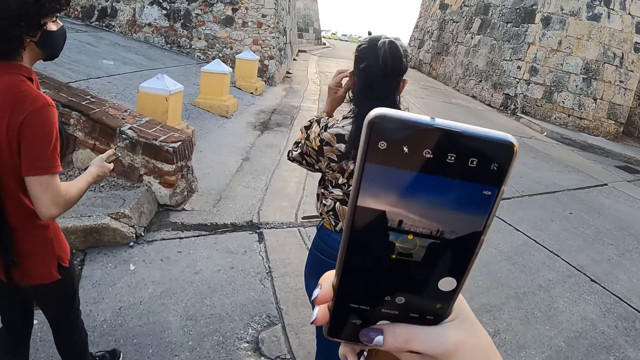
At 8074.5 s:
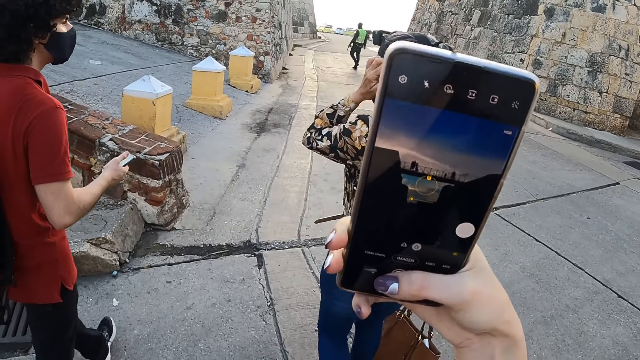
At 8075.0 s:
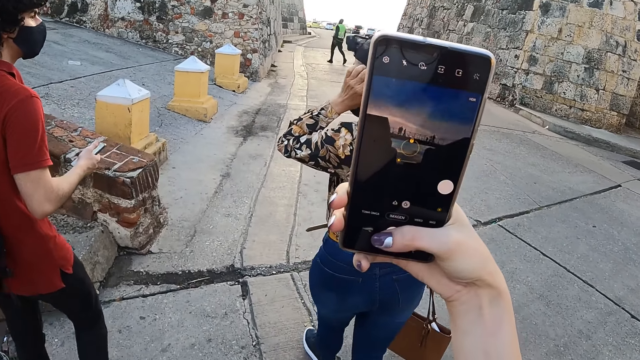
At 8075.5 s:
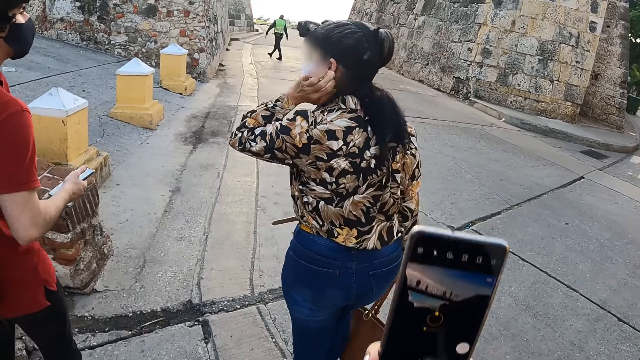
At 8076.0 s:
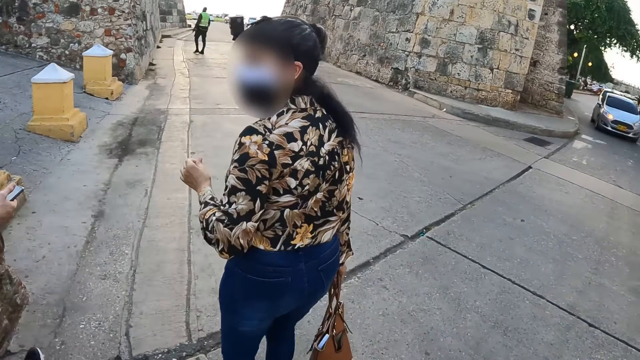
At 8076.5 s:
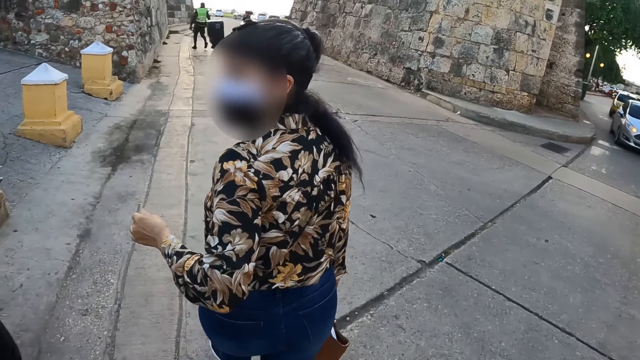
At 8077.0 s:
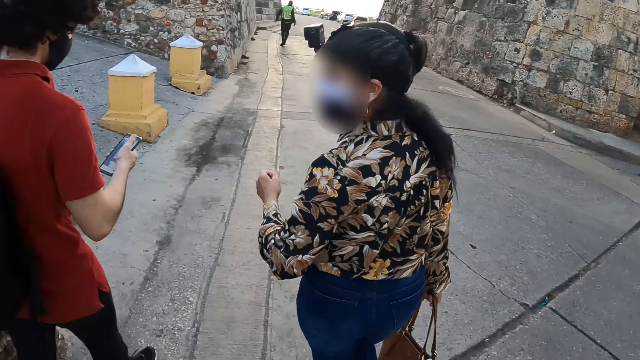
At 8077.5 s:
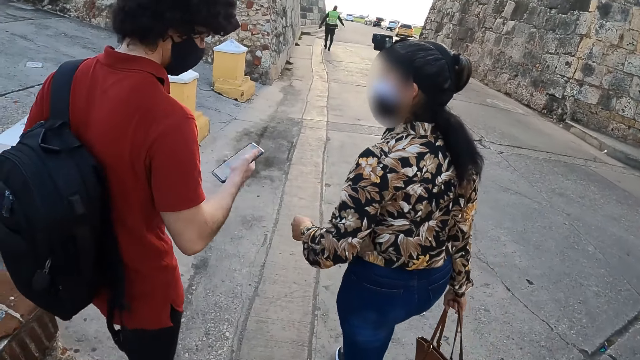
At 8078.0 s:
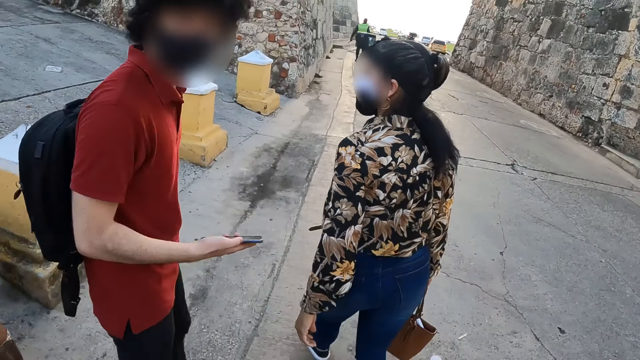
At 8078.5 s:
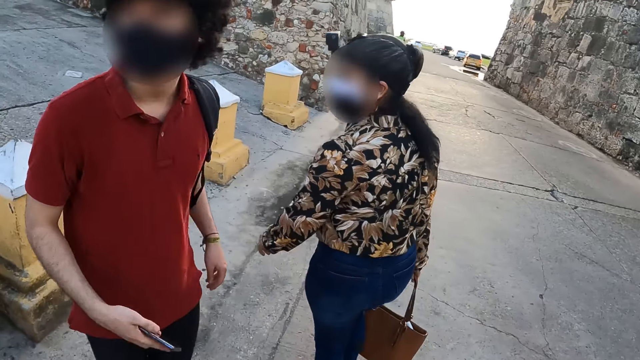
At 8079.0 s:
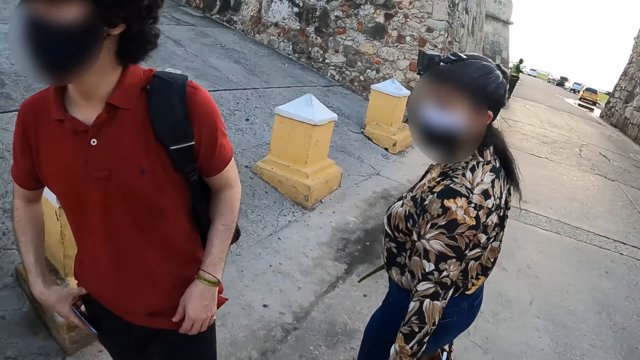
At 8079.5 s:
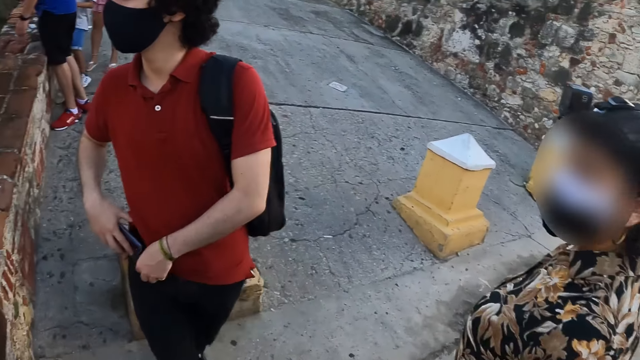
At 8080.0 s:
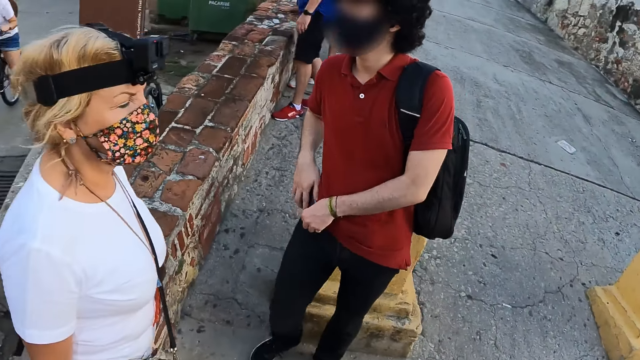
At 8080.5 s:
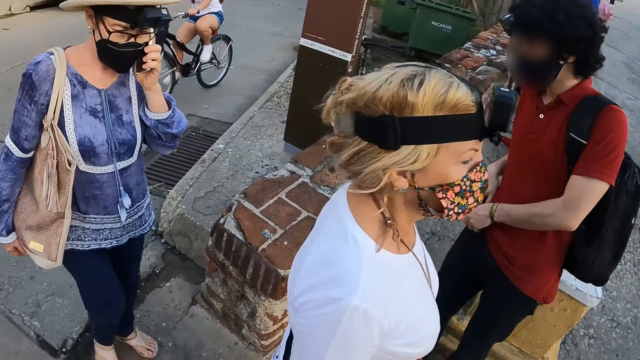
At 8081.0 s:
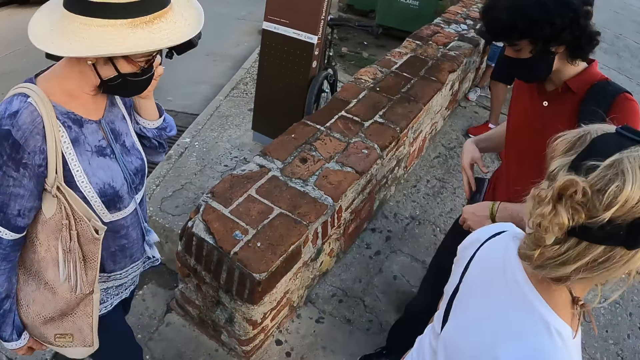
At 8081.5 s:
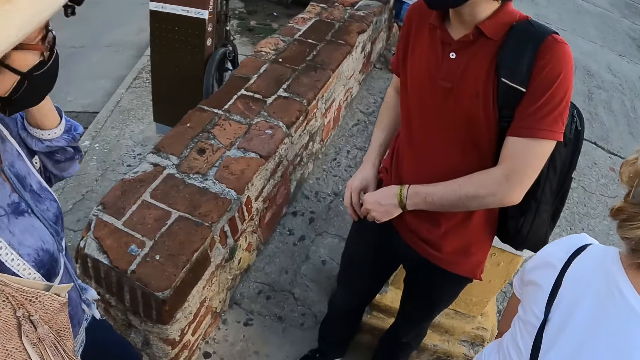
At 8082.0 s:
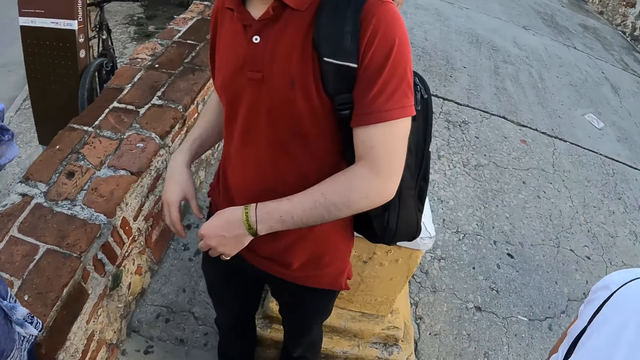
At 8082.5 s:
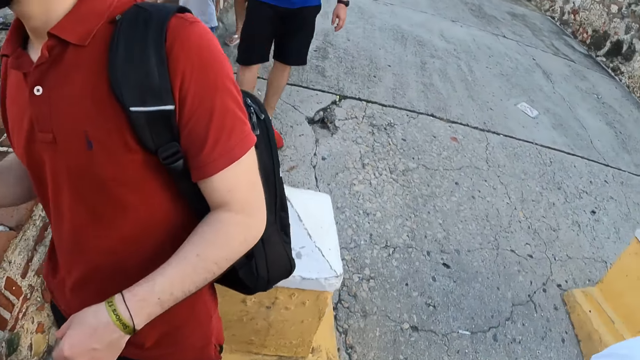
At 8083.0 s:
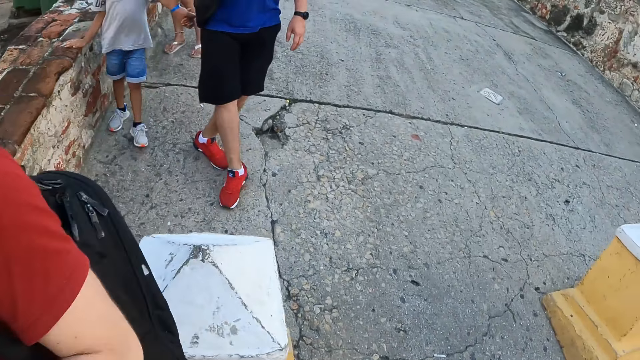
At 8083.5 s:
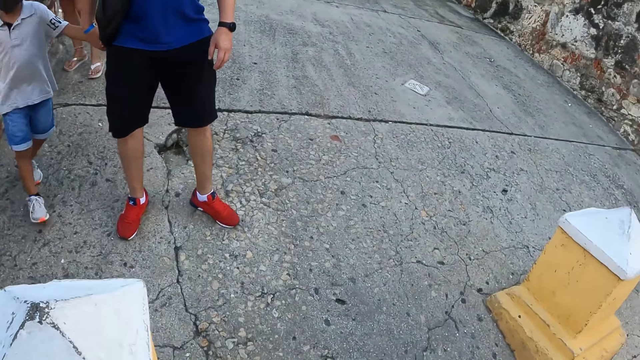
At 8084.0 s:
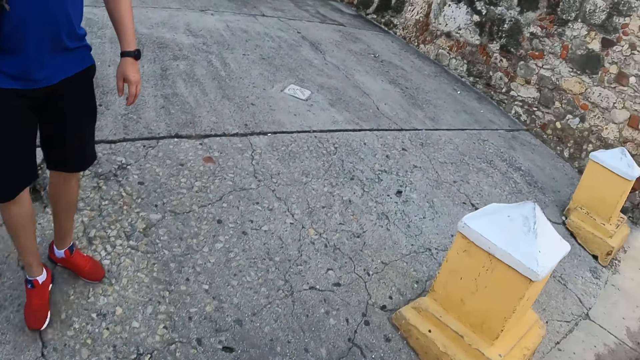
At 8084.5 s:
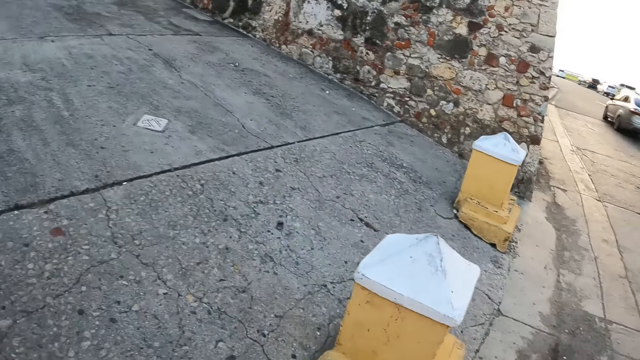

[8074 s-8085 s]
The camera wearer takes pictures with a mobile phone. They walk on the pathway. They interact with people. A man puts a mobile phone on his pocket.

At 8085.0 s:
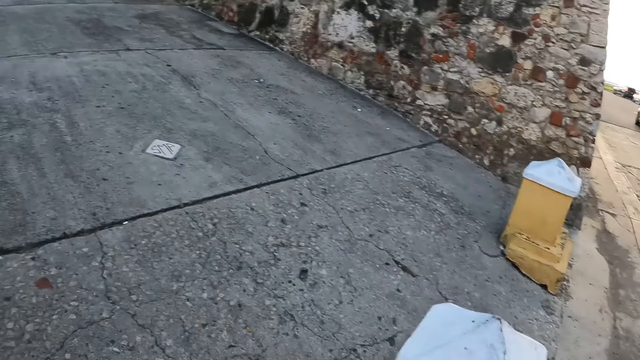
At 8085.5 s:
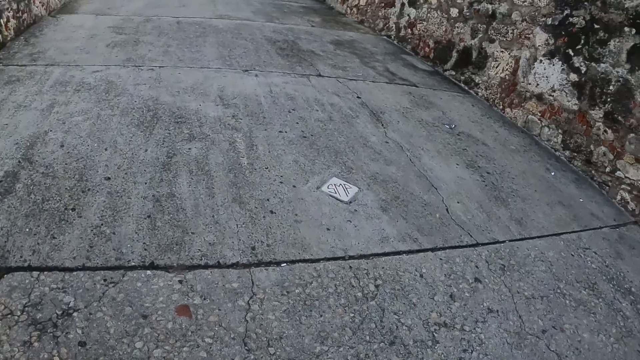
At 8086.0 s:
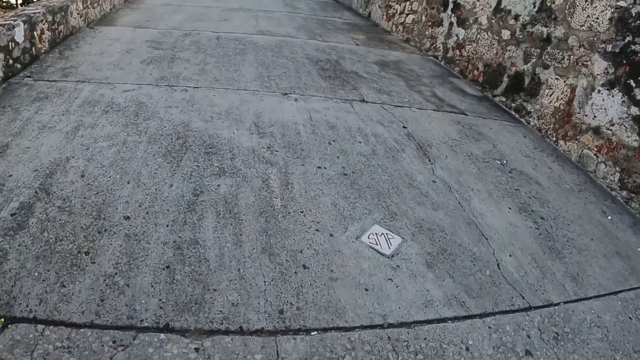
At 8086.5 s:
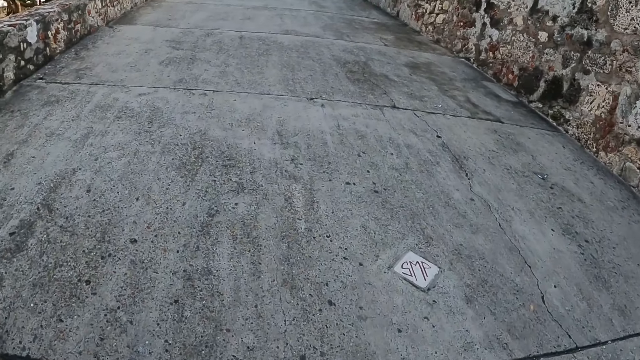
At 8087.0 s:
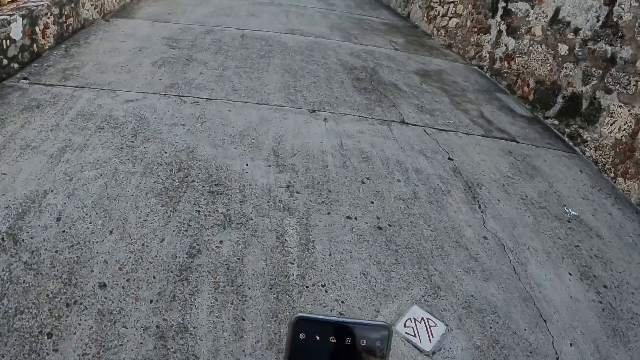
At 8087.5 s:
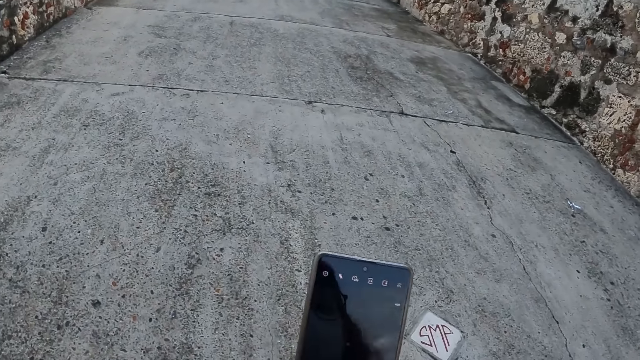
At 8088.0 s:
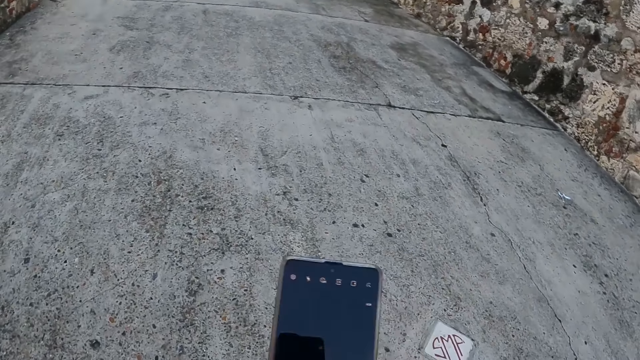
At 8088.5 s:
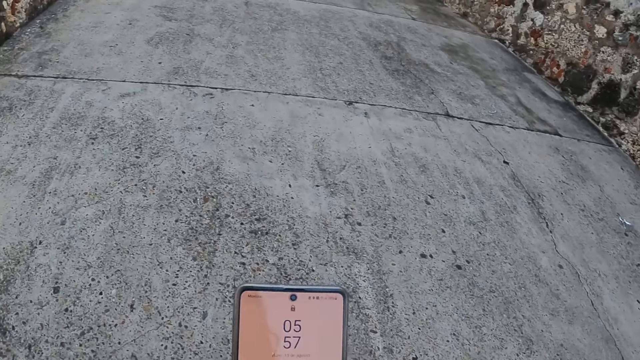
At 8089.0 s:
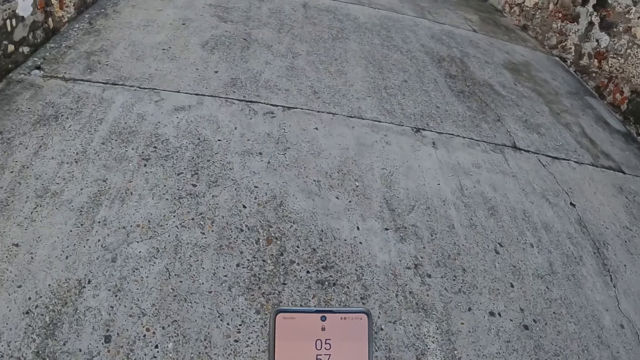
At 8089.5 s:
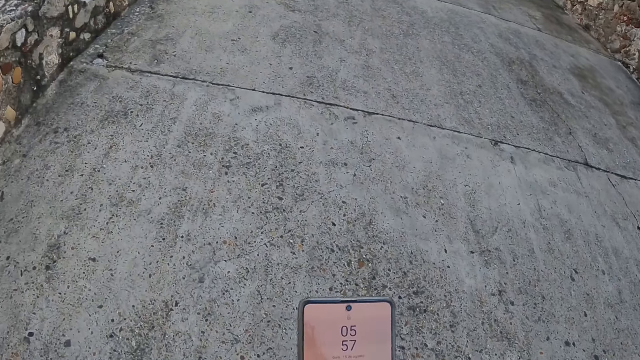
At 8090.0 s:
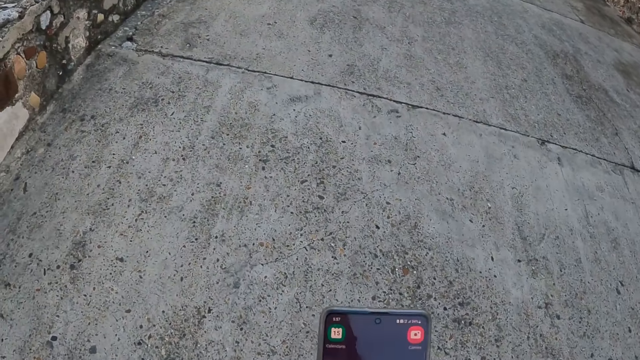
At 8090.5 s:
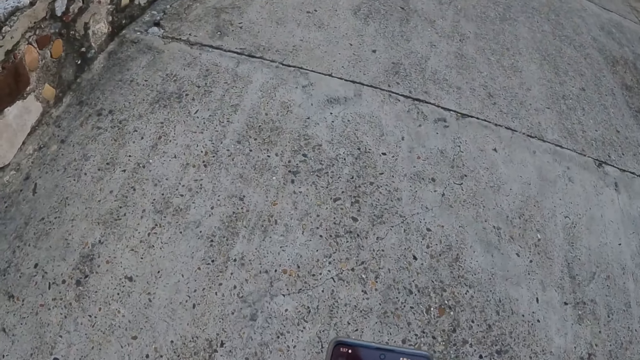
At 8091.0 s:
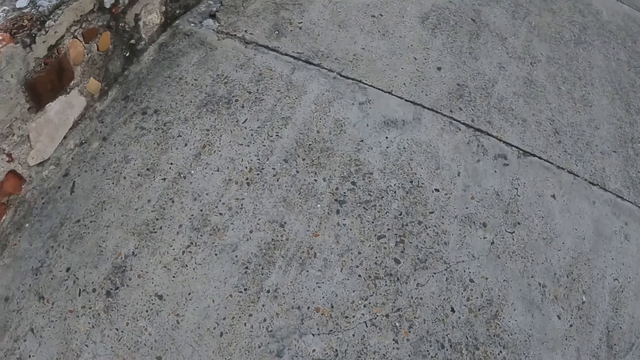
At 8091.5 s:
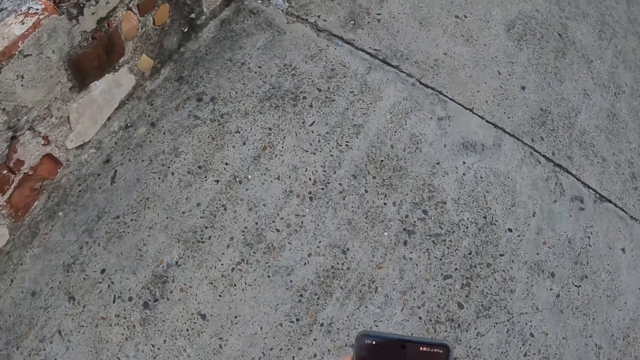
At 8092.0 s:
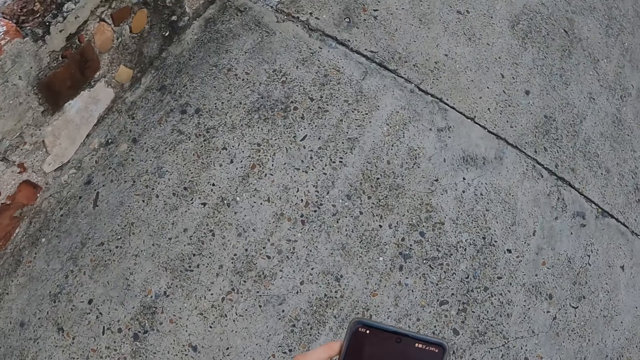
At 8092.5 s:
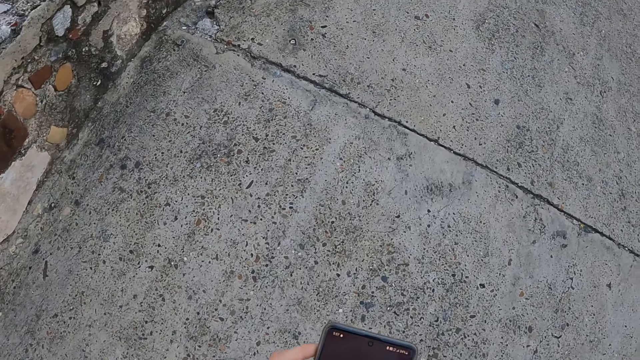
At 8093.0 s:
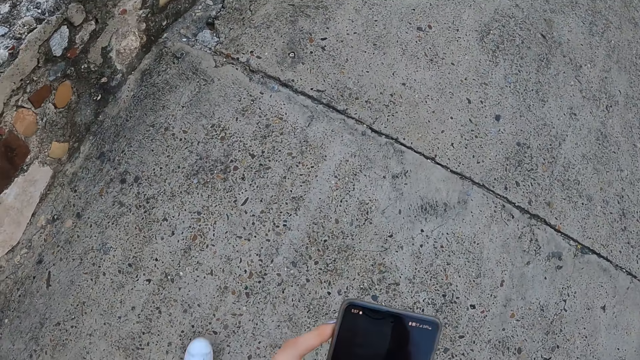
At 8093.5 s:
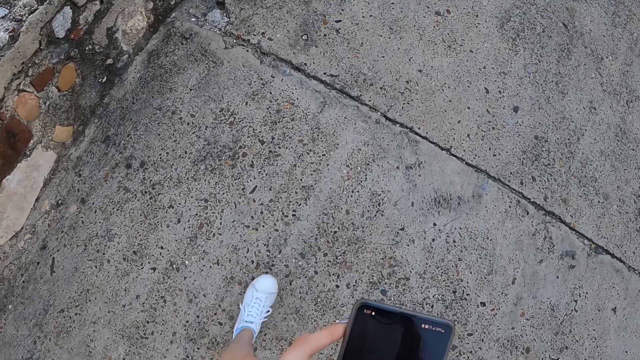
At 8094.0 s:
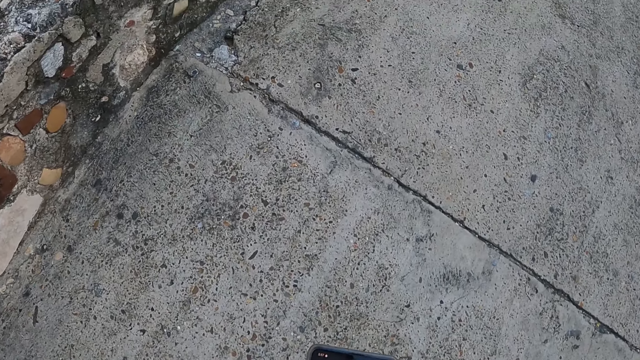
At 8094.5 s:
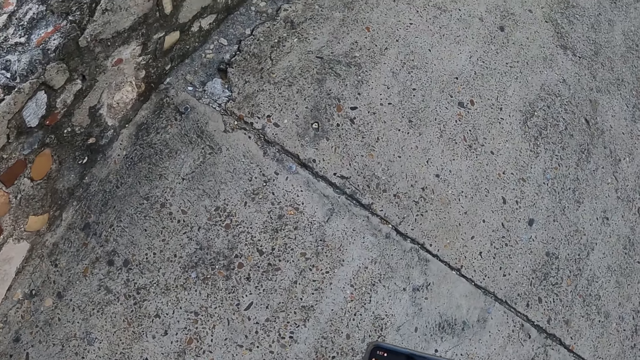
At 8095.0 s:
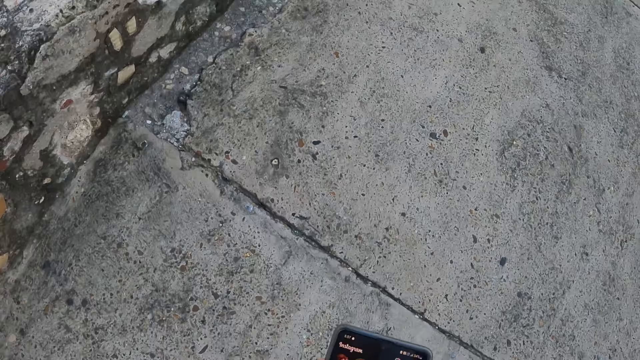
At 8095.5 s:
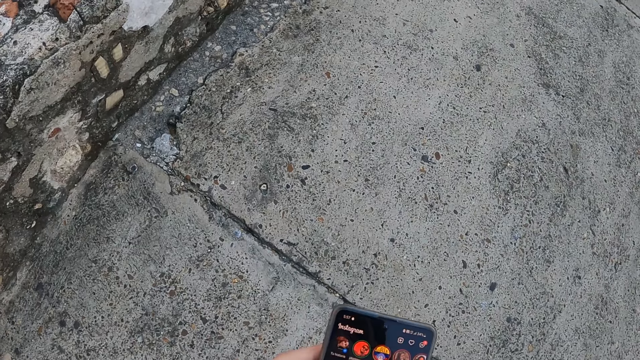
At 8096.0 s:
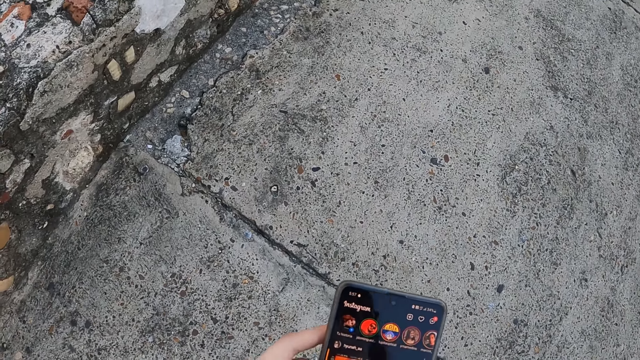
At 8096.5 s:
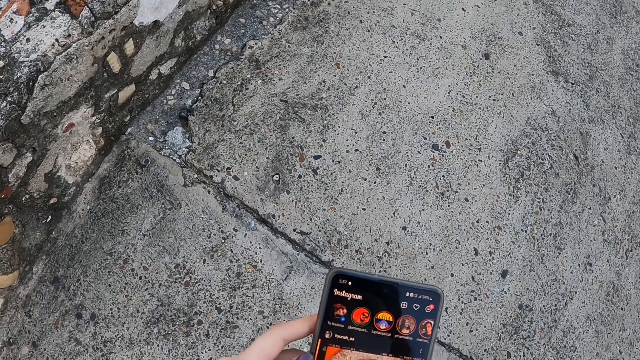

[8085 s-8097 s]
The camera wearer uses a mobile phone. They walk on the pathway. They look at the screen of the mobile phone. They walk around on the pathway.
